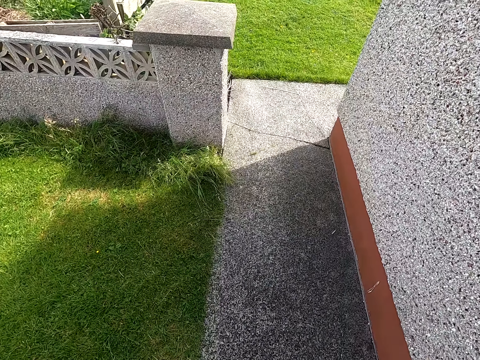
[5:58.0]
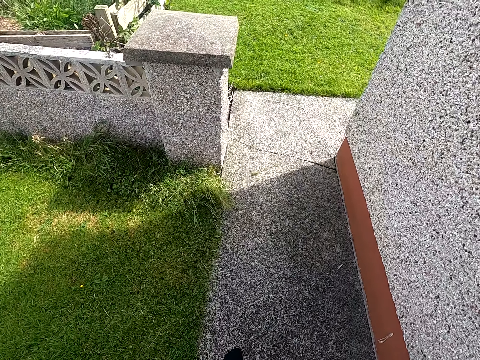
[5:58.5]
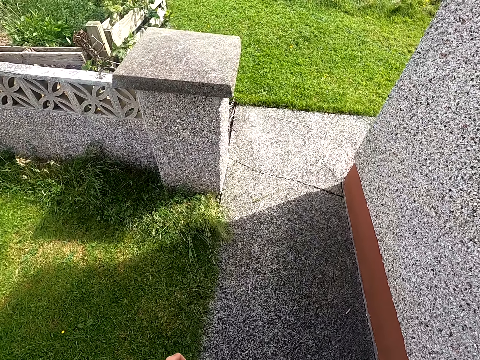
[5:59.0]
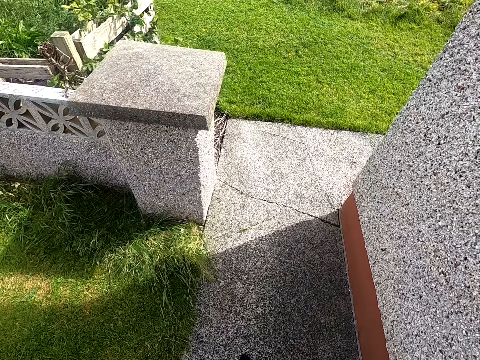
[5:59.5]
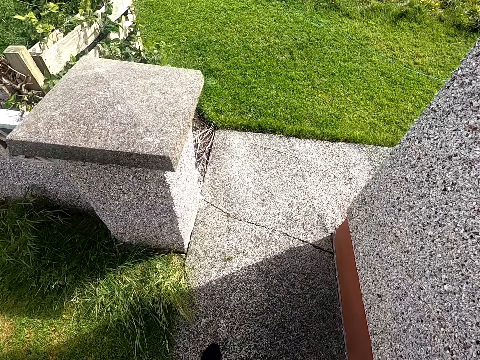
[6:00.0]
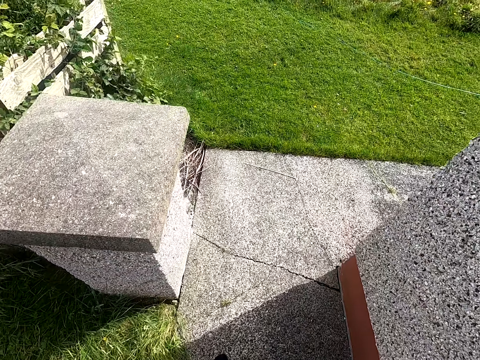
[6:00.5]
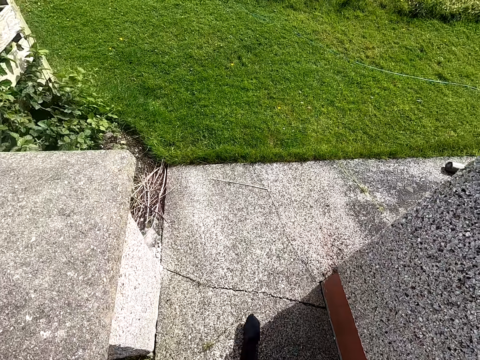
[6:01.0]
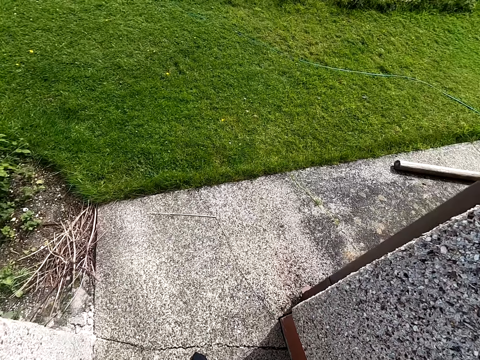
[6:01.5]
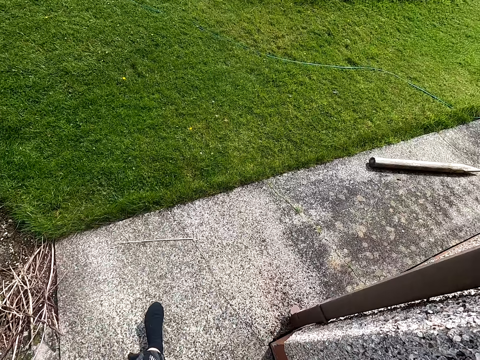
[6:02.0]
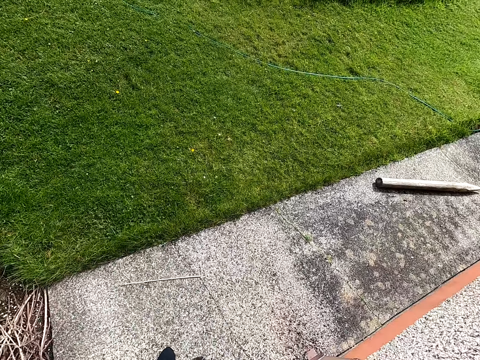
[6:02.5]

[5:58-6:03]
The camera wearer walks around.

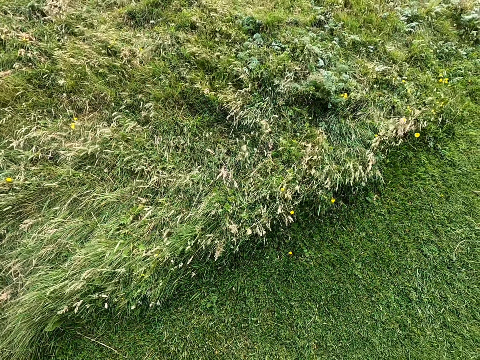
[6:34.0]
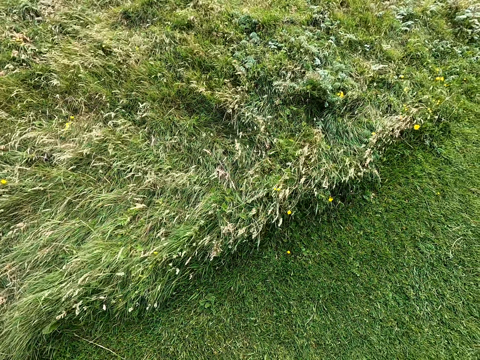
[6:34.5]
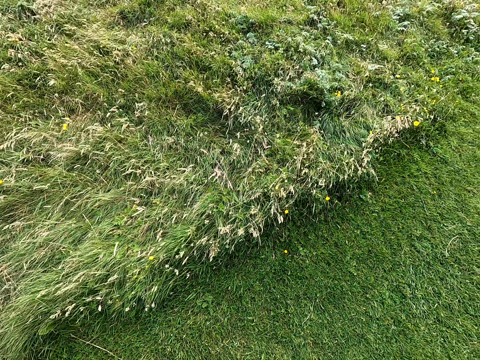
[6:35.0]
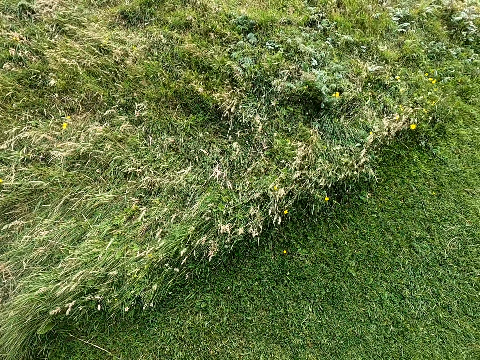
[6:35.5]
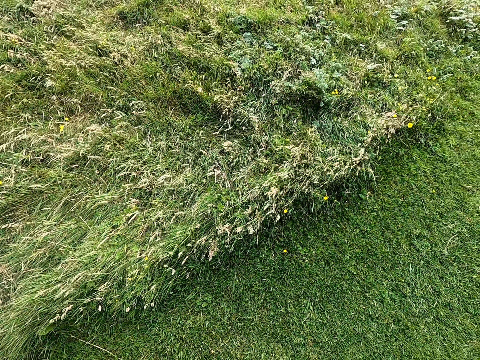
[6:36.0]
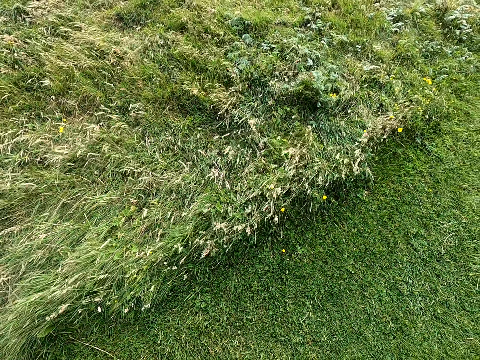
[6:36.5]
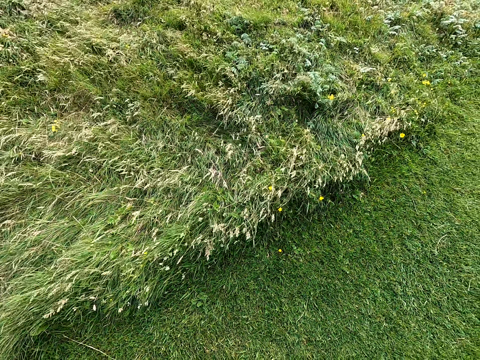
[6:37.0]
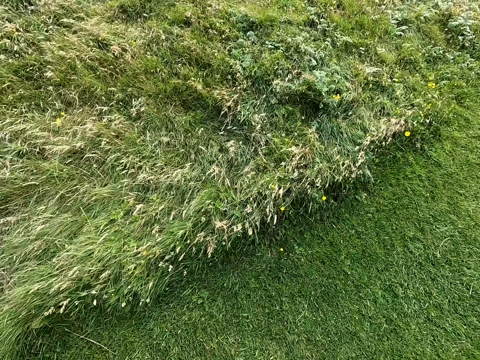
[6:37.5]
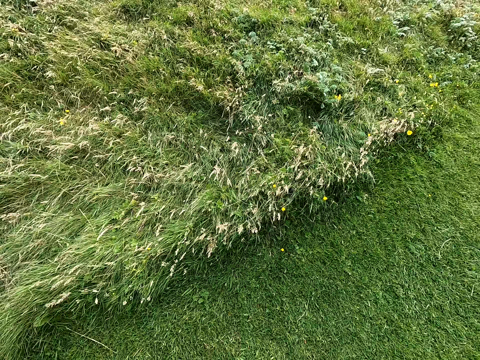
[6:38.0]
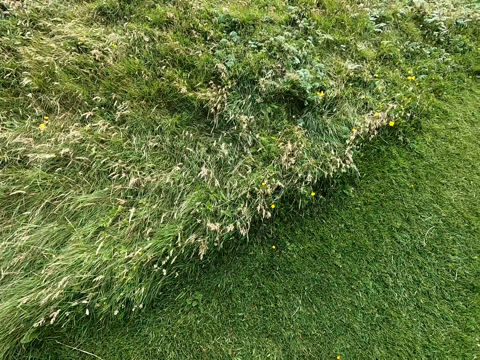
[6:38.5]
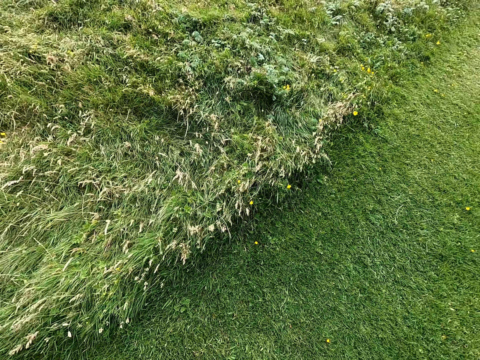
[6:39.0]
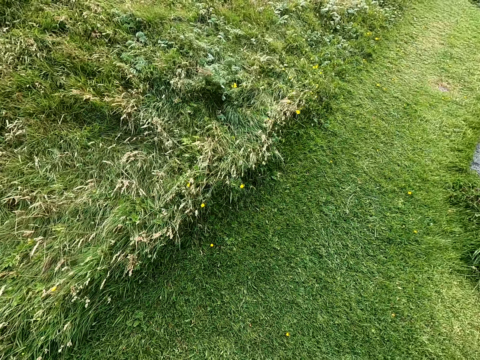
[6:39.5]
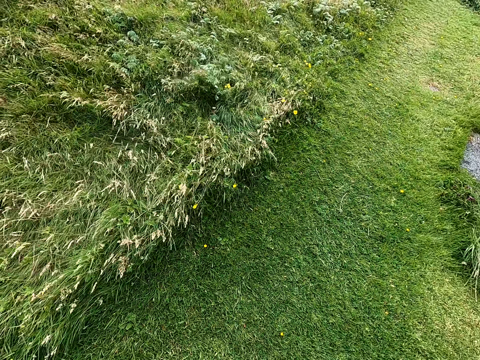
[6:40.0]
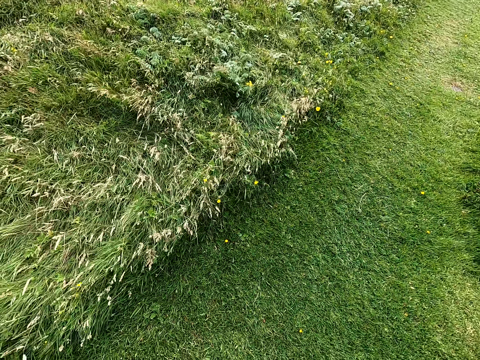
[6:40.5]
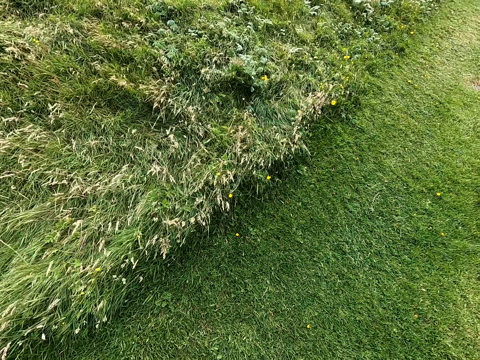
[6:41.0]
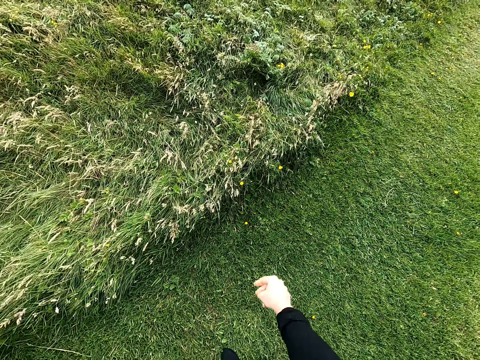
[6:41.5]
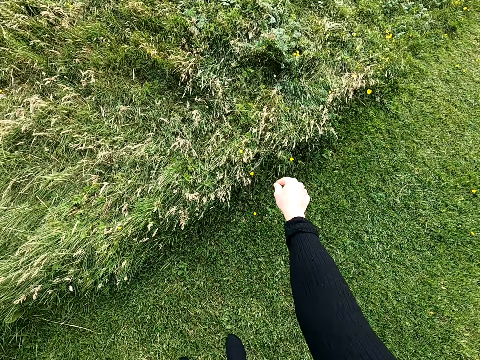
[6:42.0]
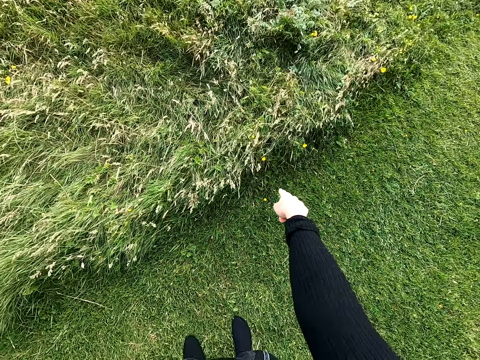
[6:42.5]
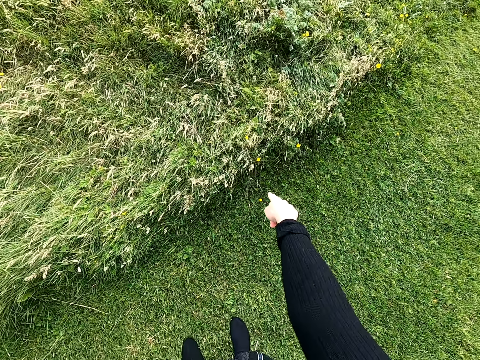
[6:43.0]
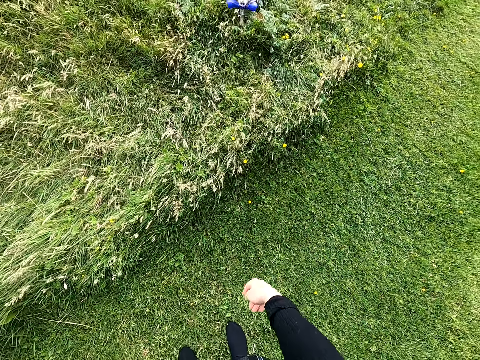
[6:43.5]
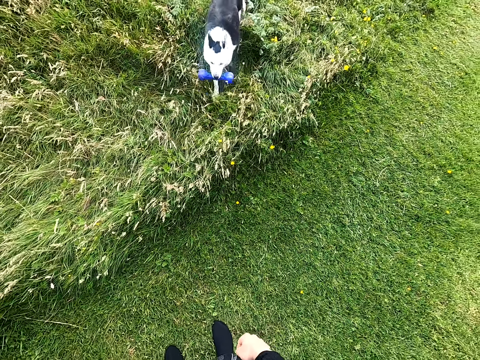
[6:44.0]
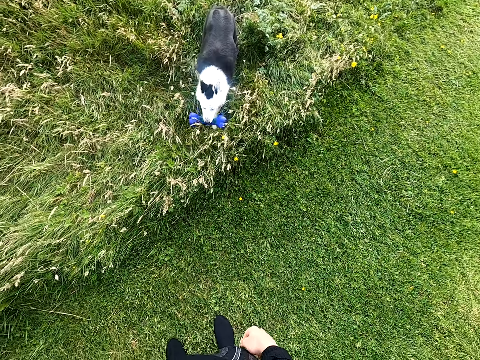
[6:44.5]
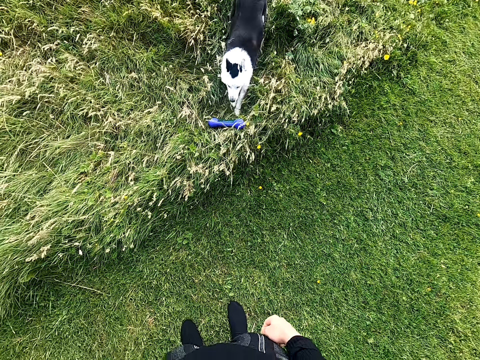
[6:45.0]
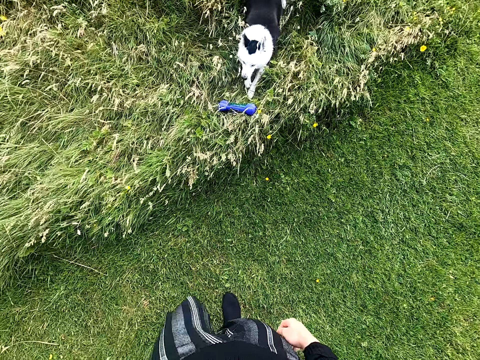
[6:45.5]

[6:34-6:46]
The camera wearer looks around. They point at the grass.

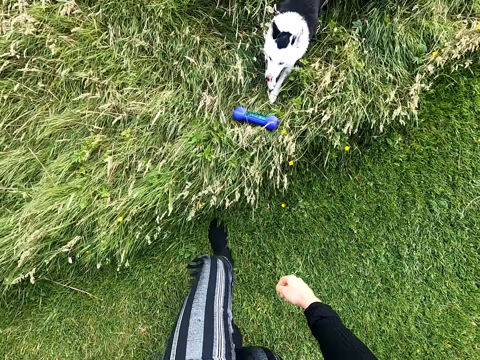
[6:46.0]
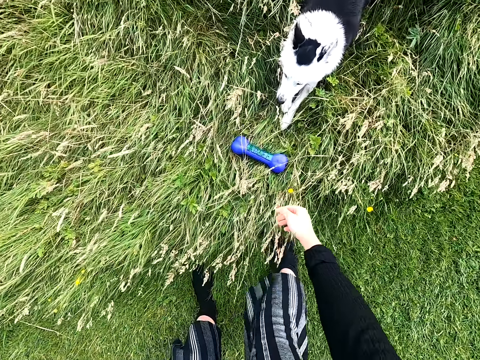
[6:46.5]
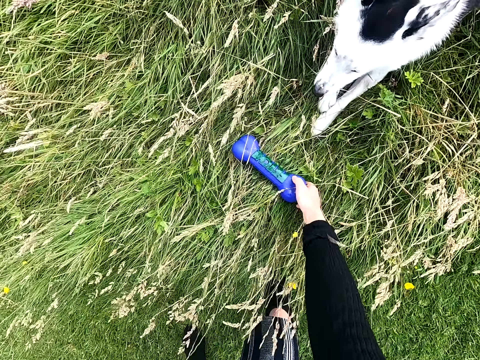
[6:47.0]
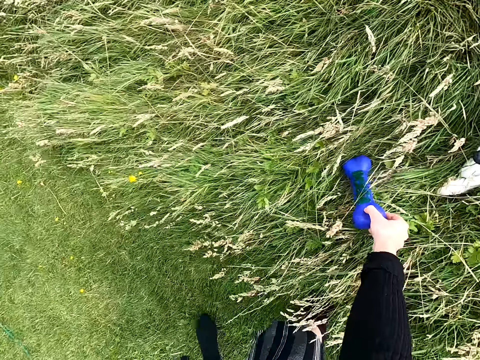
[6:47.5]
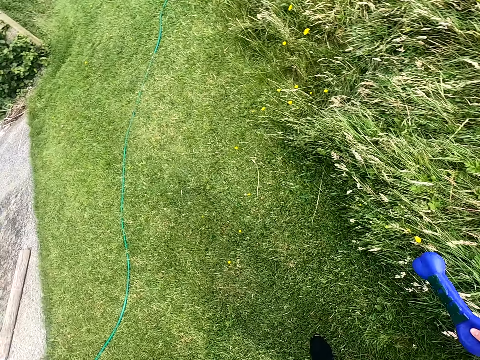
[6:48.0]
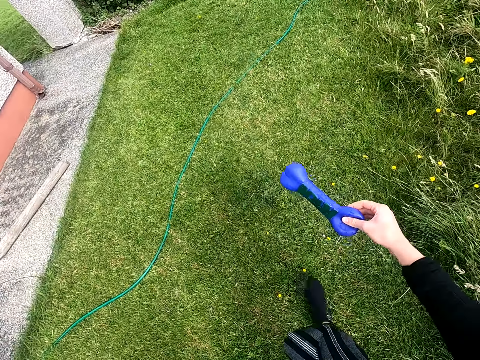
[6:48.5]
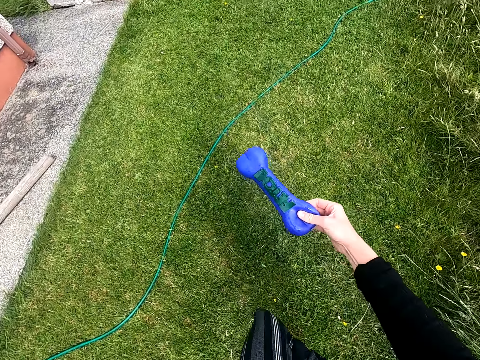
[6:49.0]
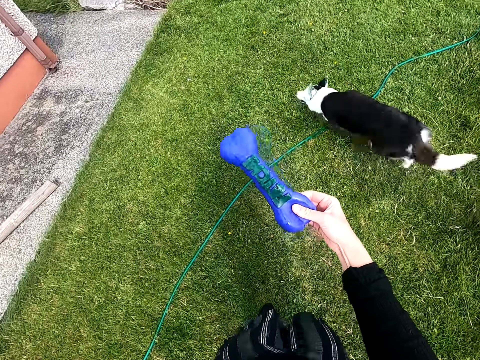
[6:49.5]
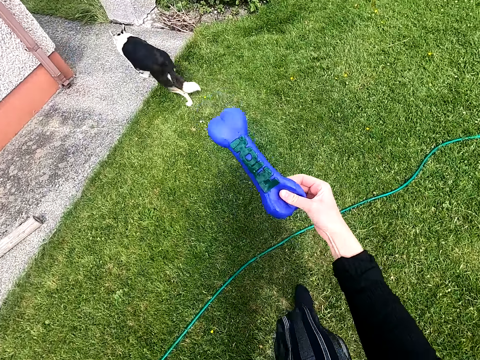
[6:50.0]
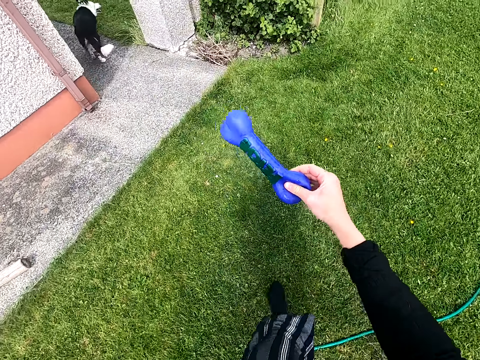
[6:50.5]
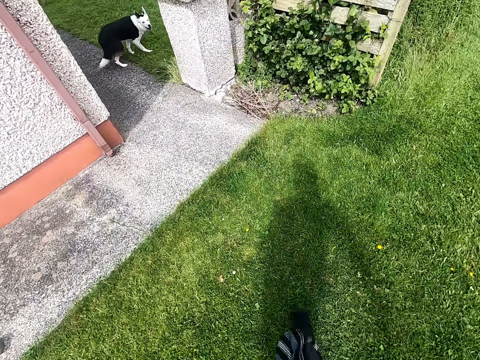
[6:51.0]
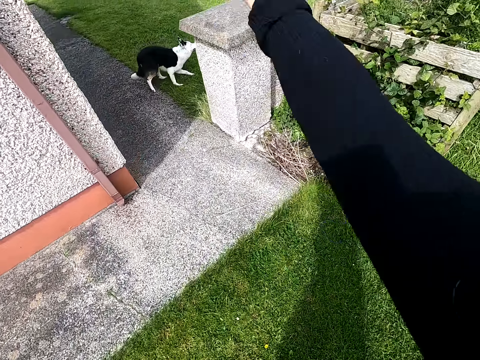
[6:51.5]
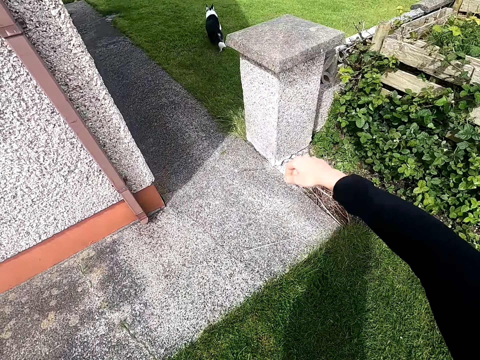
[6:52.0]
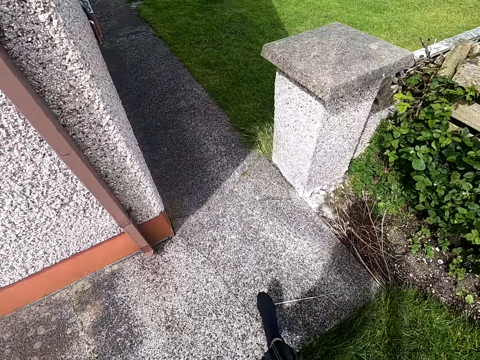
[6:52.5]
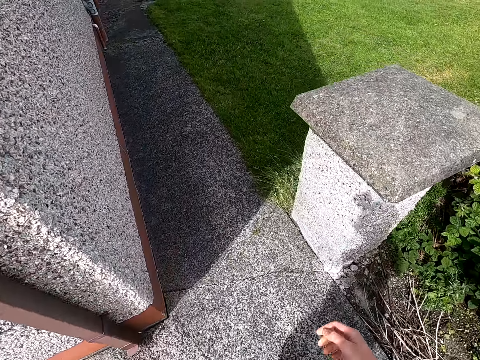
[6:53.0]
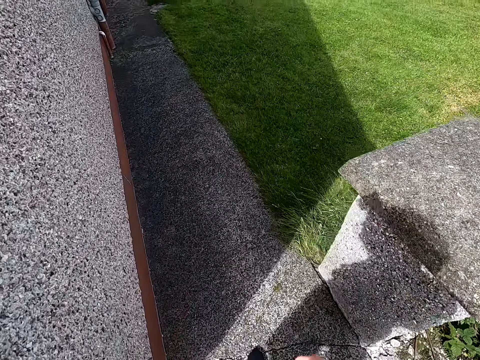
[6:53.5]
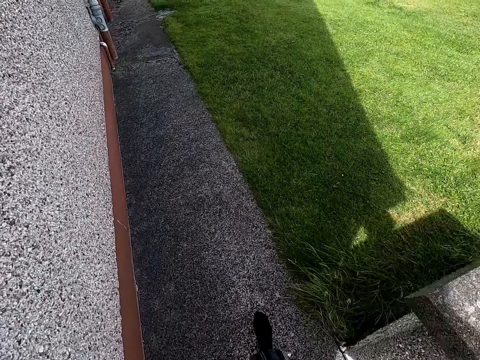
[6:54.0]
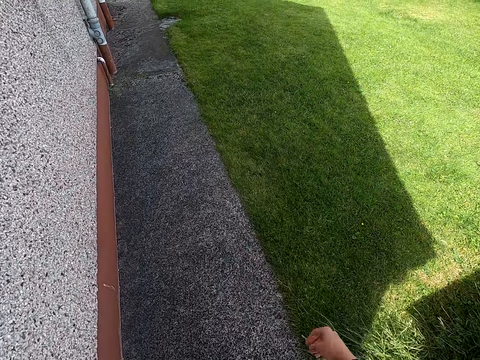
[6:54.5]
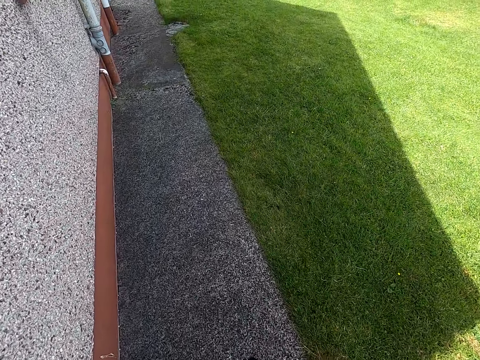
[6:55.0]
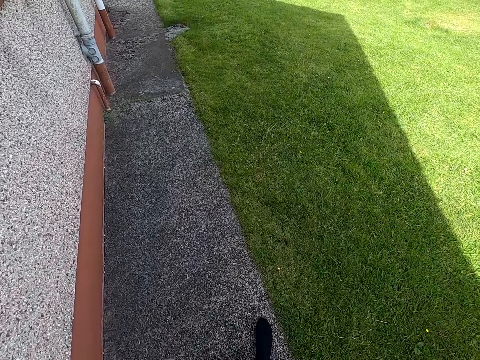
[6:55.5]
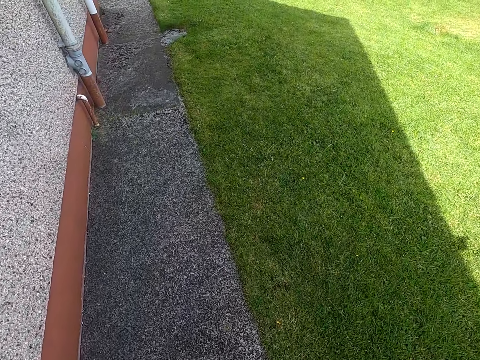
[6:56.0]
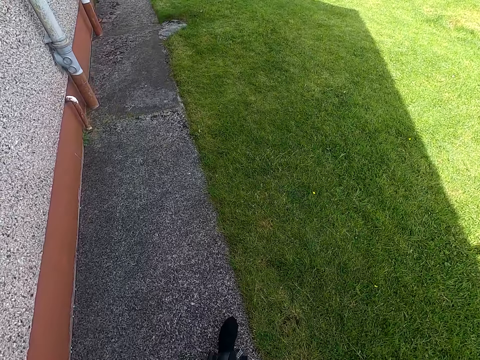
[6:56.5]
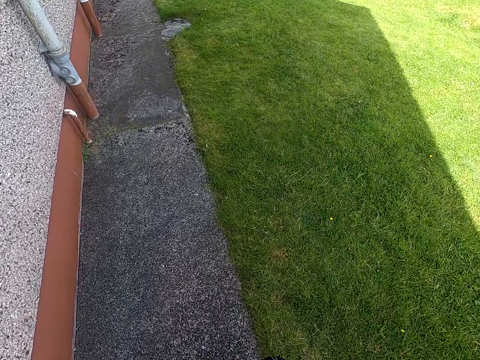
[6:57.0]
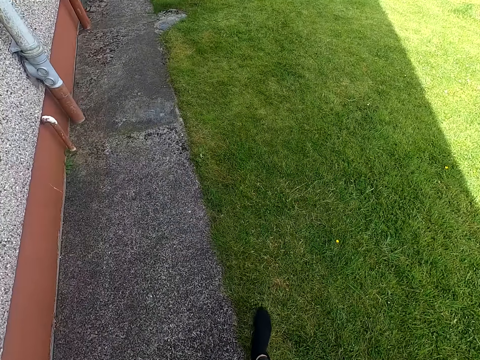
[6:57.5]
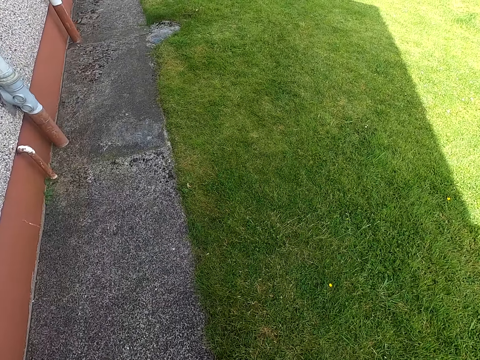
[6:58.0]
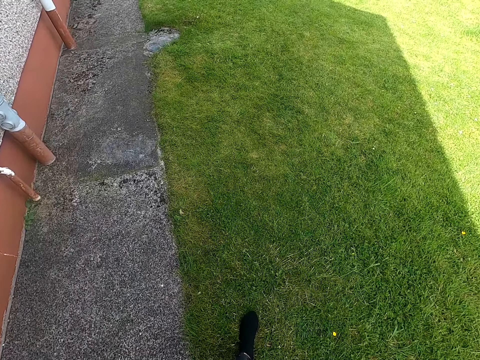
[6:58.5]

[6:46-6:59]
The camera wearer picks up a plastic bone. They throw away the plastic bone. They walk around.
